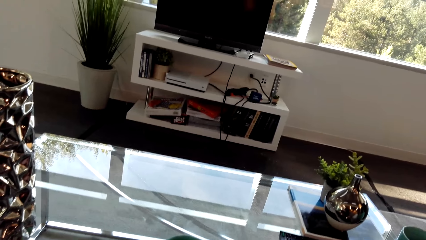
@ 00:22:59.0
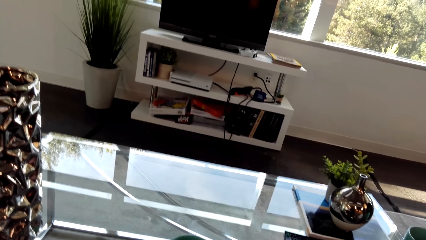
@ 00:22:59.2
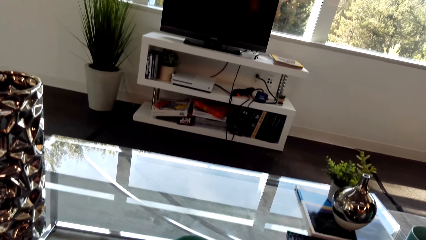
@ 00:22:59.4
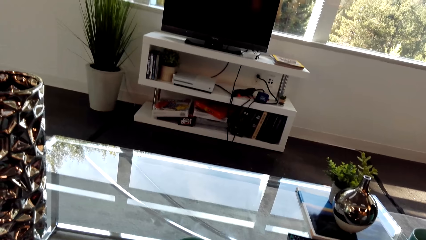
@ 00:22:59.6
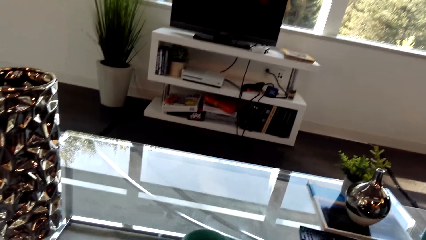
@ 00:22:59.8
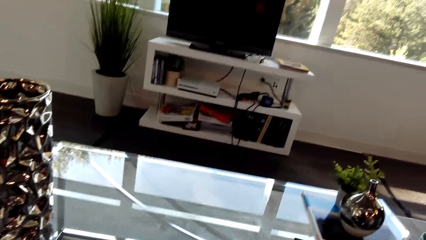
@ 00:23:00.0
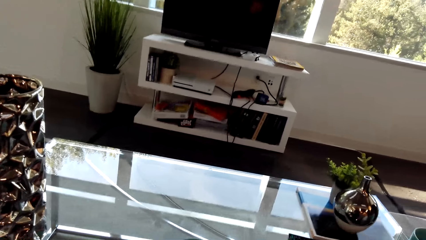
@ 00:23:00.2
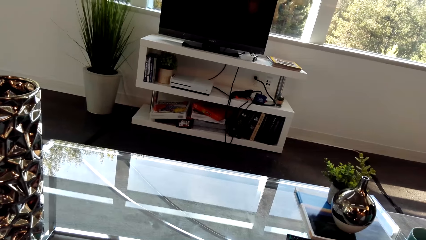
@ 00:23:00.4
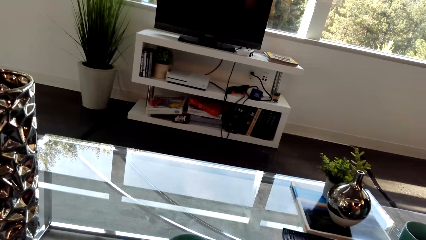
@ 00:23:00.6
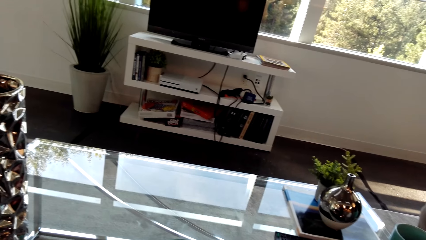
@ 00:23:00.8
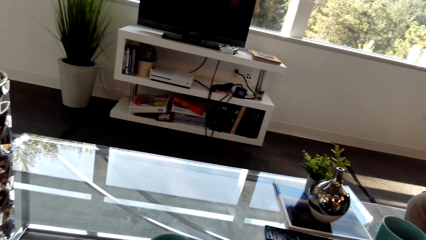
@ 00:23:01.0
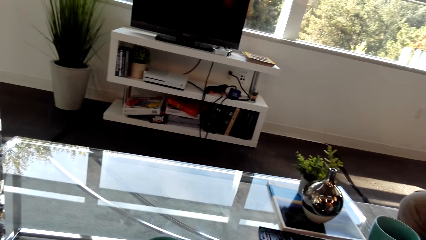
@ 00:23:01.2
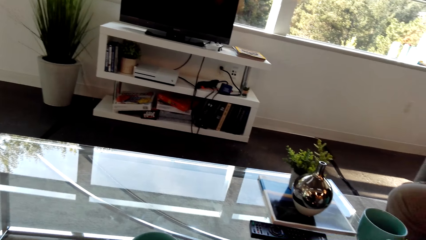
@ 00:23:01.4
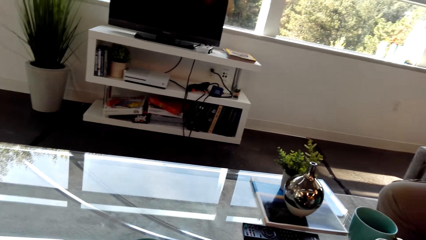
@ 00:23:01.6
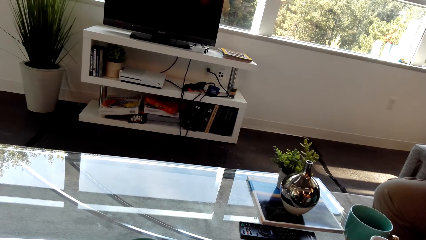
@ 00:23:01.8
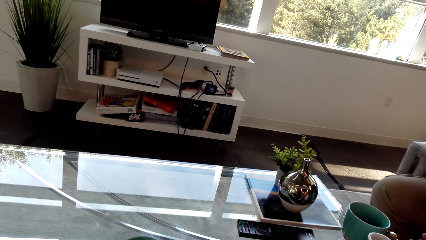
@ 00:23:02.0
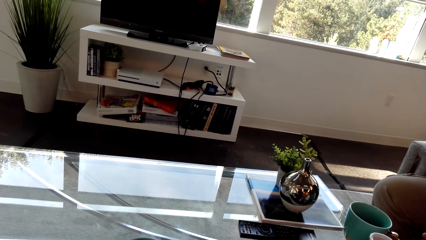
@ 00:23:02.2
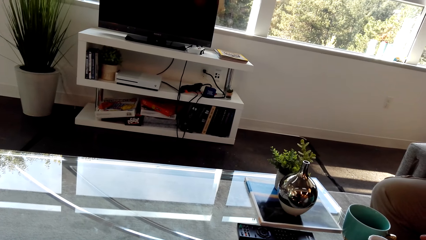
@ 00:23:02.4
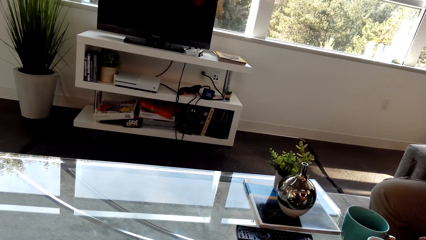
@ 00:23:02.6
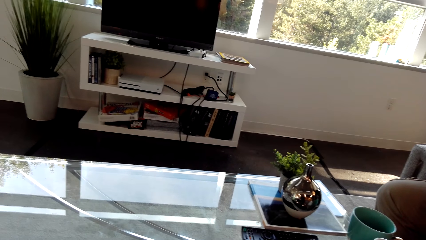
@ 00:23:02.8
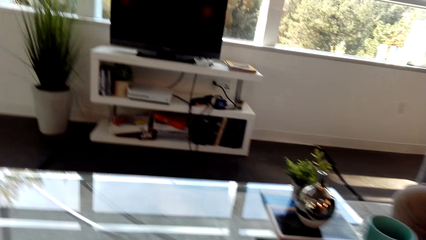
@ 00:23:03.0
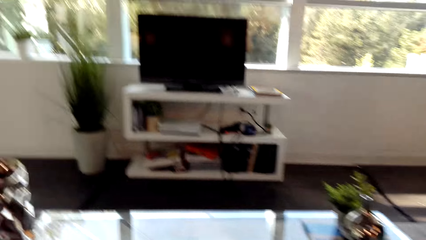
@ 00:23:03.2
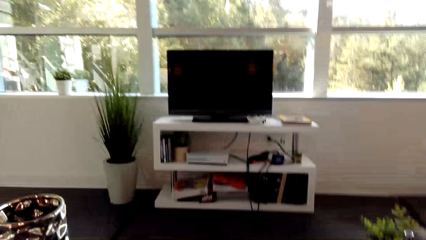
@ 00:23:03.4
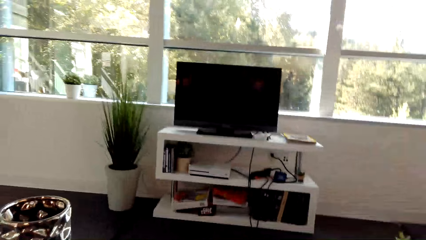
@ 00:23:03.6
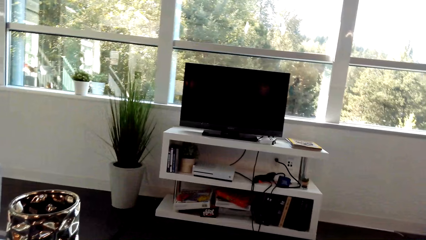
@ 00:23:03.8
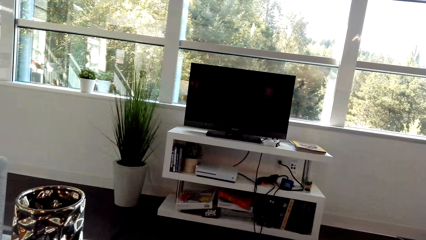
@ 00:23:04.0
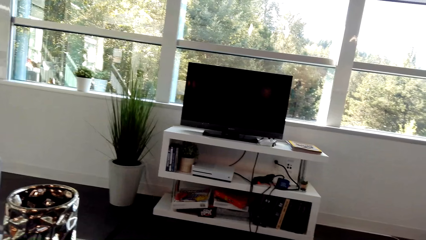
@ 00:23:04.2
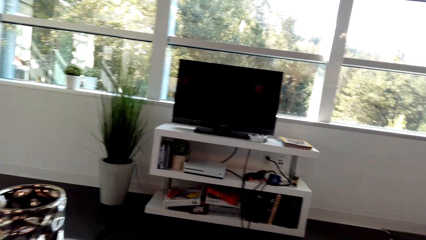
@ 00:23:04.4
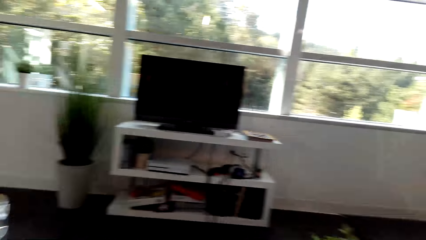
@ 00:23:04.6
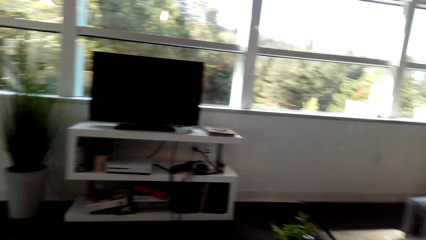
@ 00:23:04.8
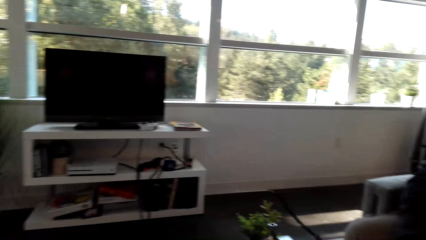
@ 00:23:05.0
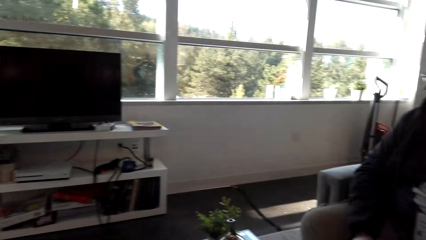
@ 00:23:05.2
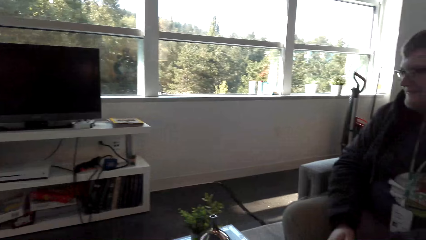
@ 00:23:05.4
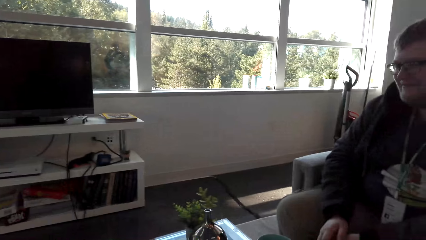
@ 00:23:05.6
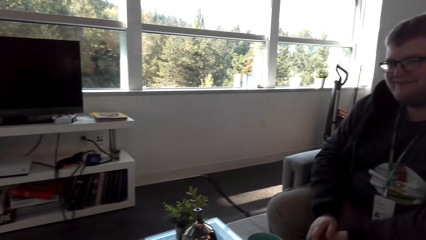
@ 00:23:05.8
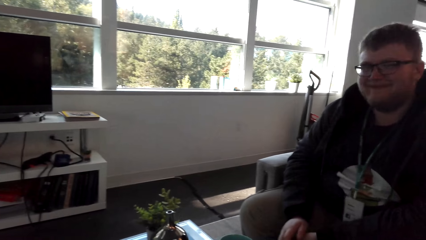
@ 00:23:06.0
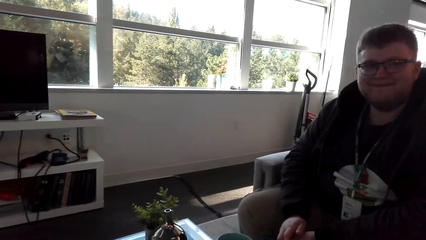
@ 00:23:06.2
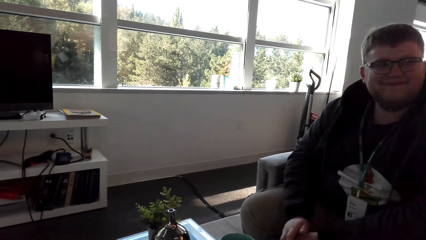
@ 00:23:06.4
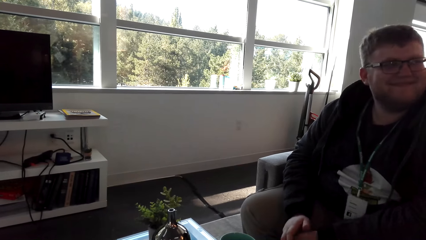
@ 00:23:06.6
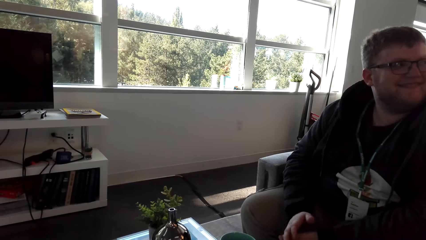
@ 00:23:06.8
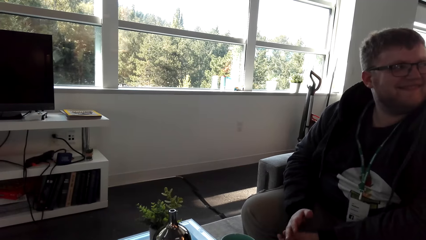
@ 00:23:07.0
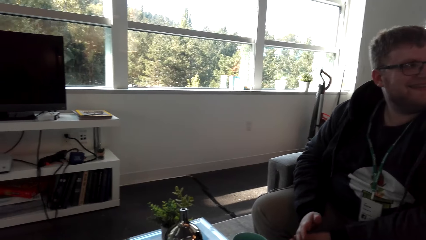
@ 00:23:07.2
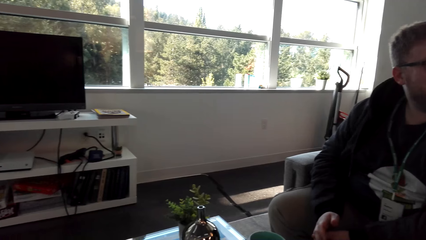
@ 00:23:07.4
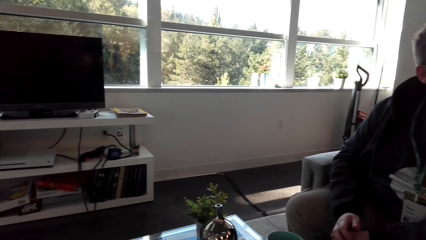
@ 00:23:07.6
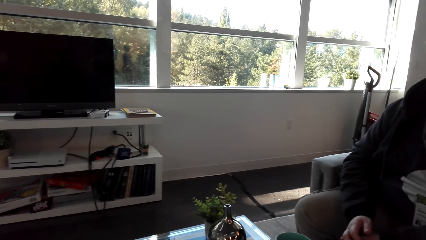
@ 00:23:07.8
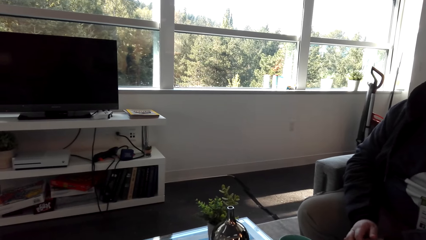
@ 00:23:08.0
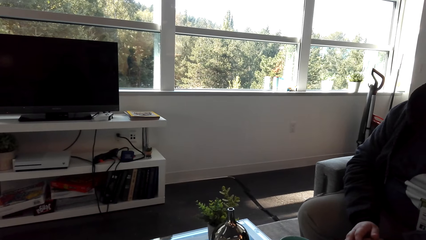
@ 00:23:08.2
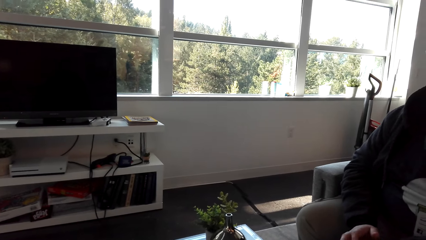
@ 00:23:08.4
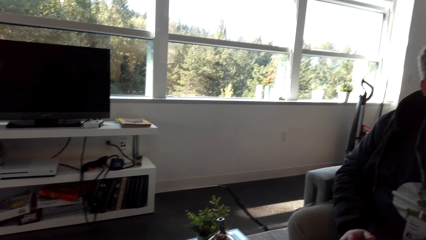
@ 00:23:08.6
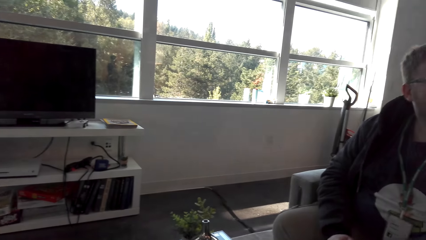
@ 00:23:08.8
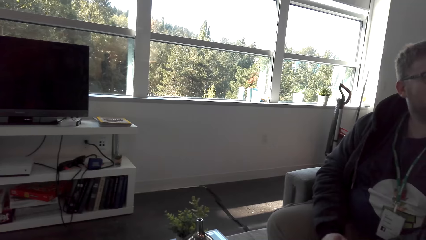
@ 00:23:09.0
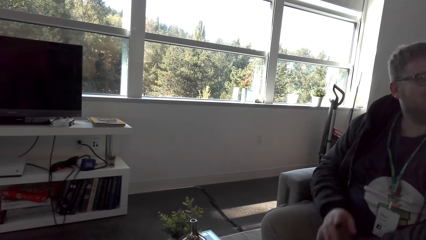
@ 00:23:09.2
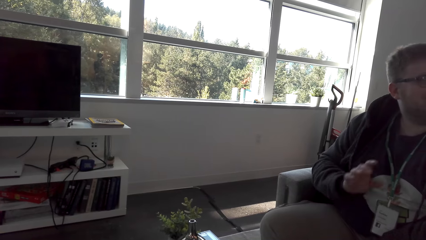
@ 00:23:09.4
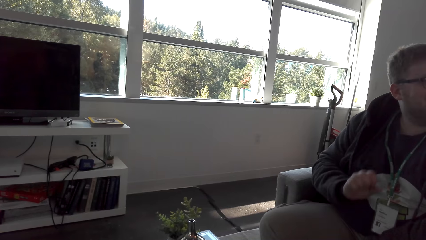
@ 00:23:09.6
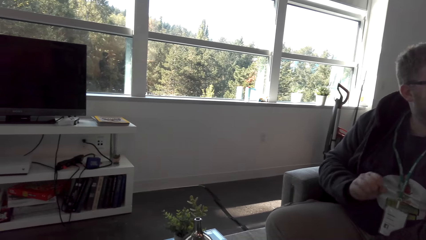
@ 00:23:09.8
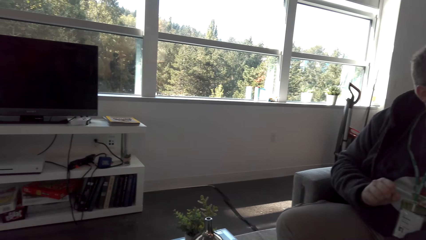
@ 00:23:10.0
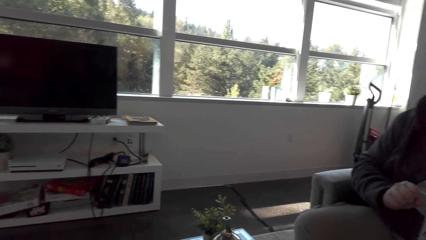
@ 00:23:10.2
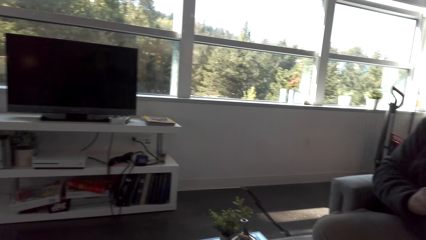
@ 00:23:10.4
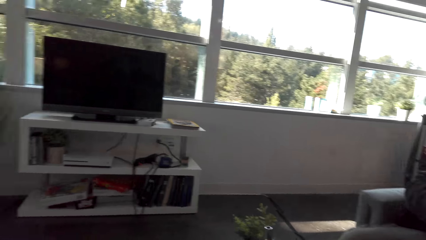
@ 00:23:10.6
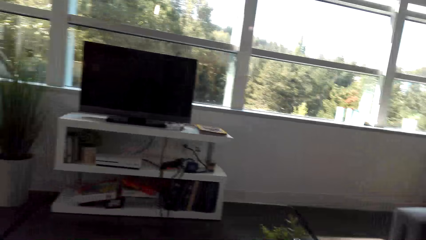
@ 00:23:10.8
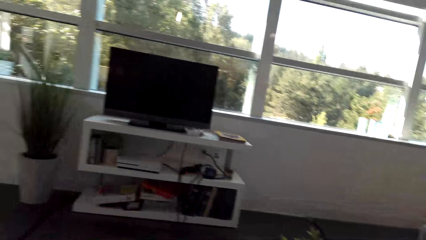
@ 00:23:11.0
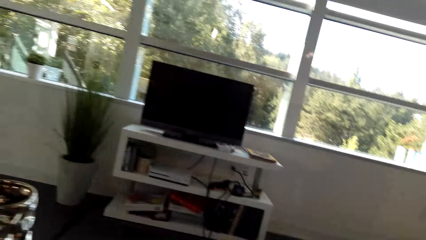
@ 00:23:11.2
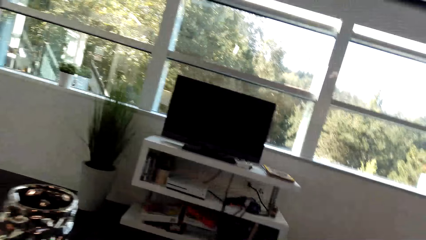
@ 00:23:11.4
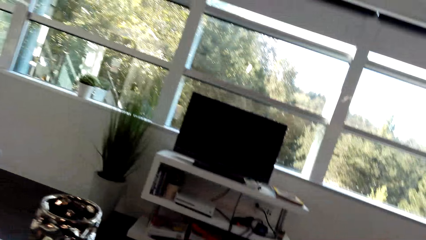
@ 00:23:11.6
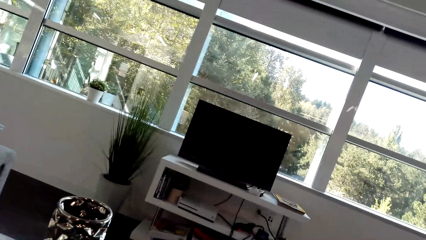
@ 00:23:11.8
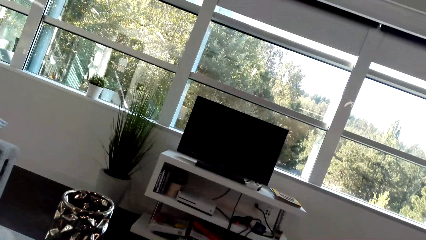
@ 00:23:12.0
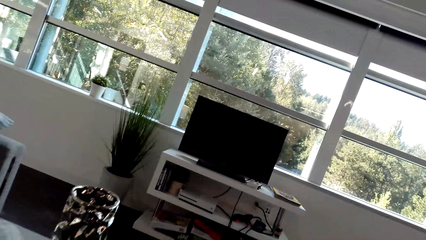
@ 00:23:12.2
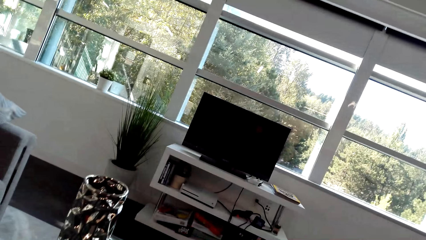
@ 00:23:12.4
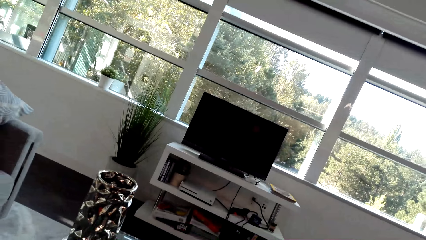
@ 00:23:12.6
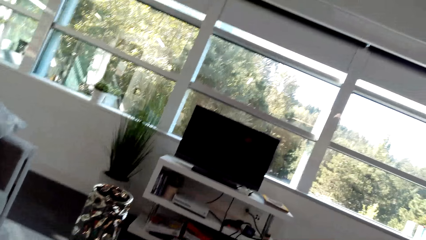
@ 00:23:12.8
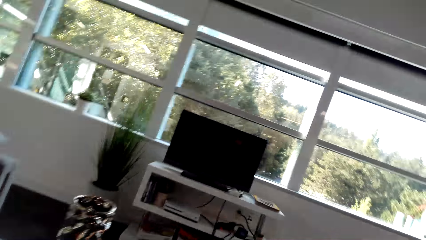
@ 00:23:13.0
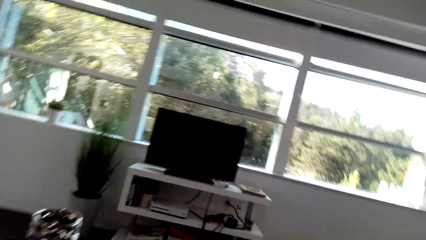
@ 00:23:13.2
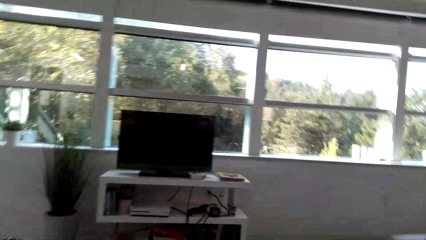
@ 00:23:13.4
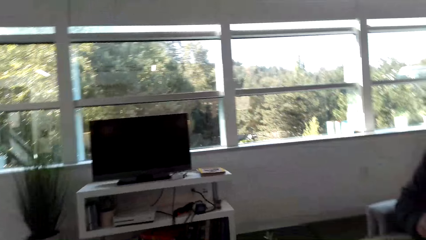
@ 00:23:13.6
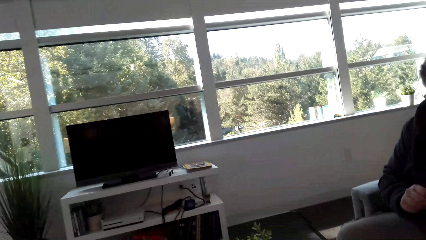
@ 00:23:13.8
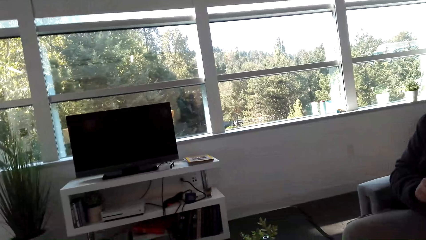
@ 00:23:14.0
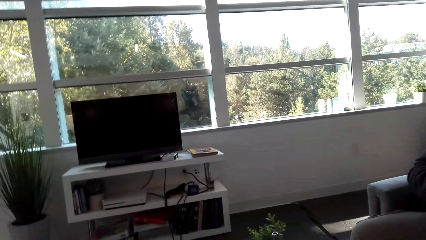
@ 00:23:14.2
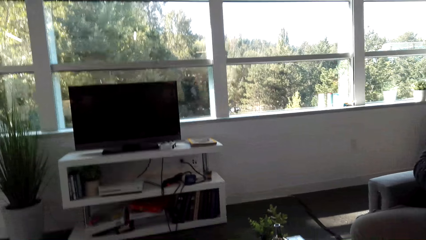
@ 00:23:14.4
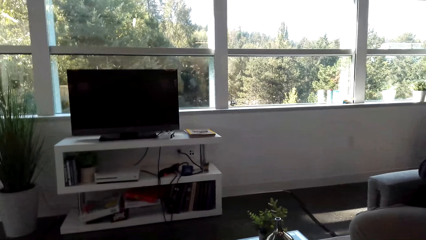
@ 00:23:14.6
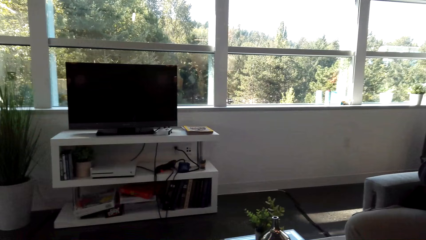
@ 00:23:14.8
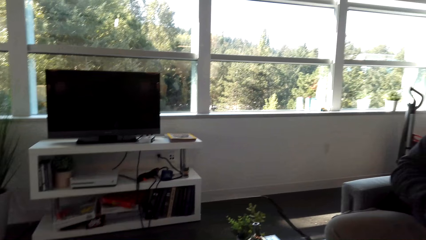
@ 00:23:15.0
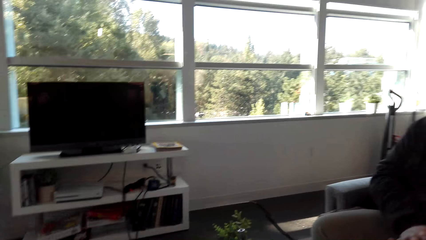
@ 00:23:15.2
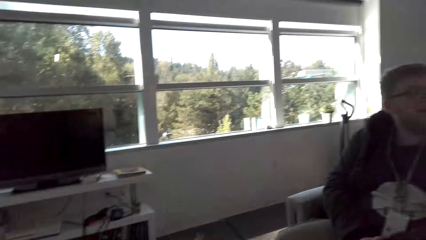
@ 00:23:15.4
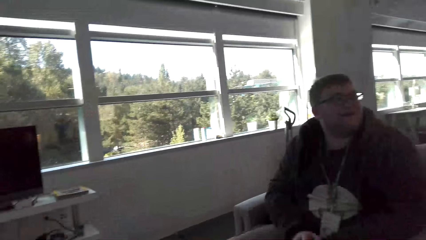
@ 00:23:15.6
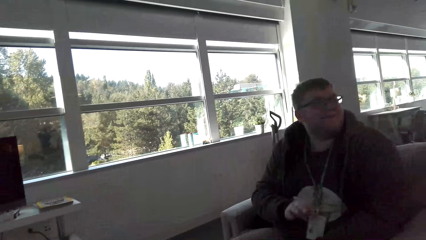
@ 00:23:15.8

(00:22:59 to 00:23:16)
The camera wearer looks around. A man moves the hand. The camera wearer looks around.
